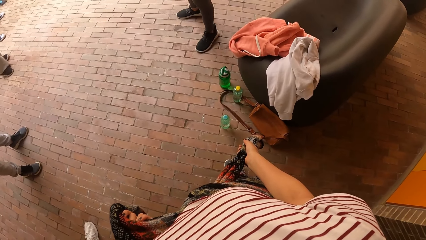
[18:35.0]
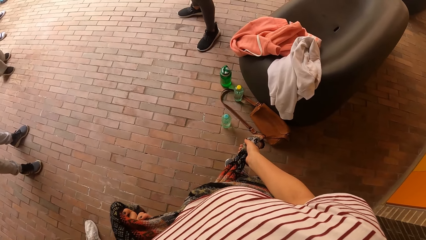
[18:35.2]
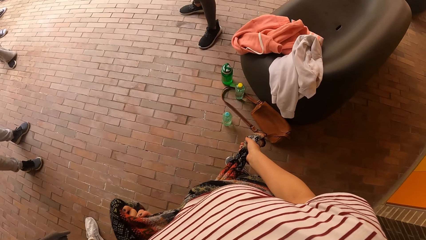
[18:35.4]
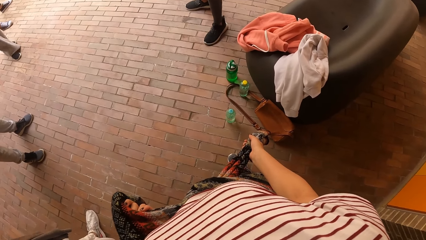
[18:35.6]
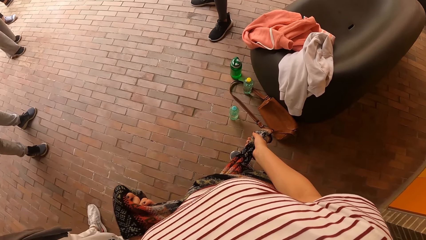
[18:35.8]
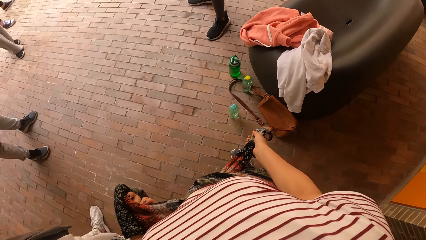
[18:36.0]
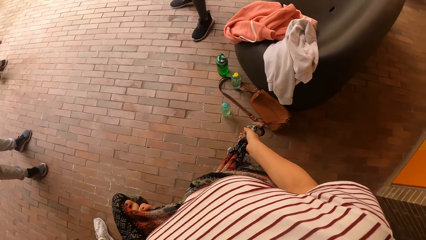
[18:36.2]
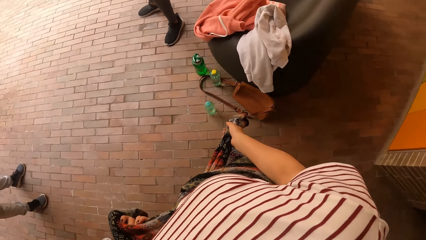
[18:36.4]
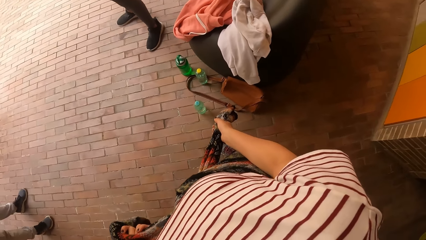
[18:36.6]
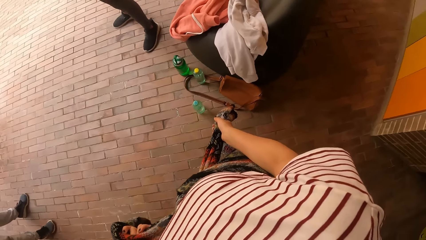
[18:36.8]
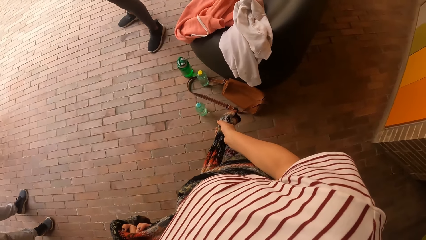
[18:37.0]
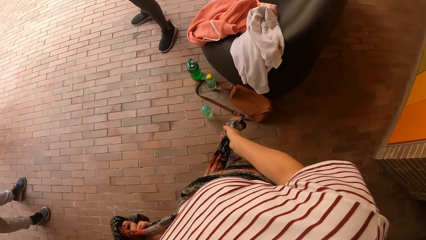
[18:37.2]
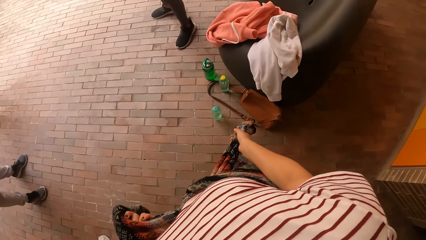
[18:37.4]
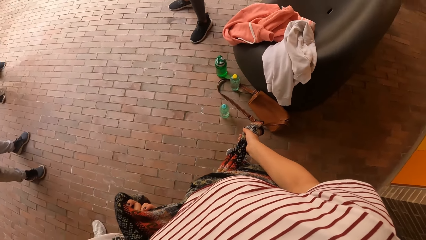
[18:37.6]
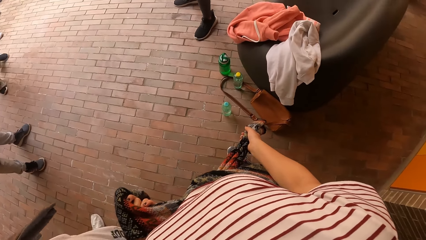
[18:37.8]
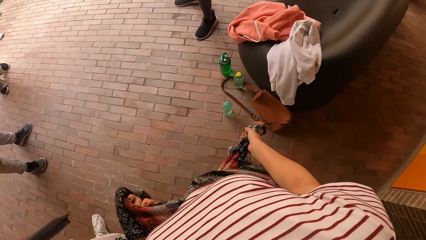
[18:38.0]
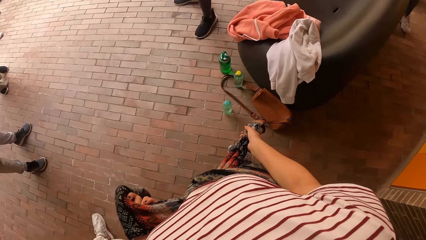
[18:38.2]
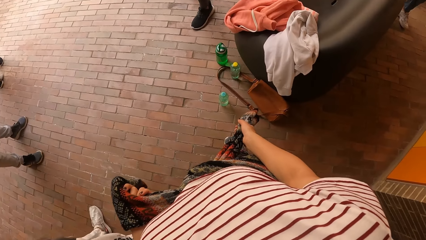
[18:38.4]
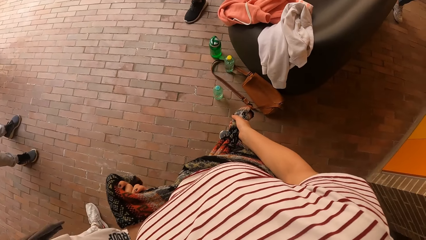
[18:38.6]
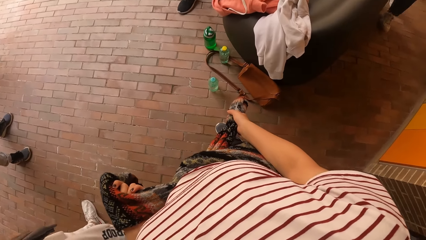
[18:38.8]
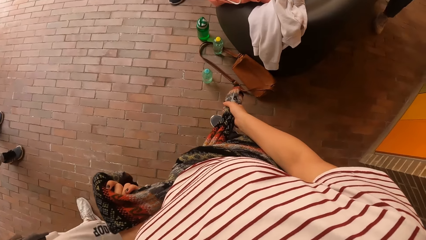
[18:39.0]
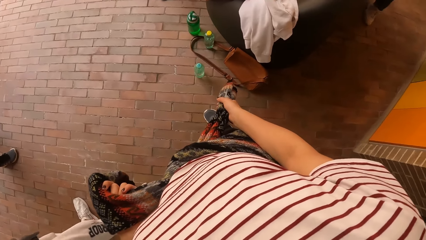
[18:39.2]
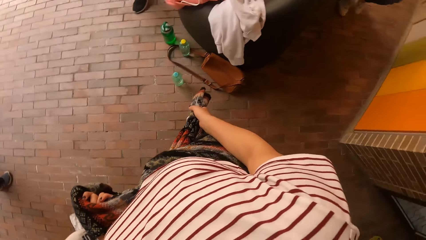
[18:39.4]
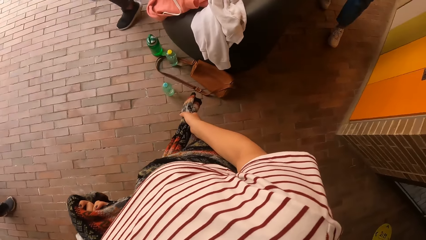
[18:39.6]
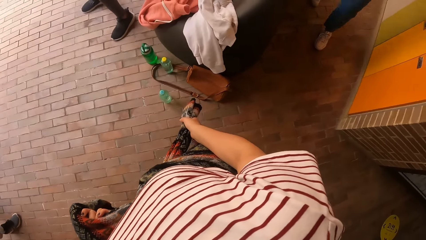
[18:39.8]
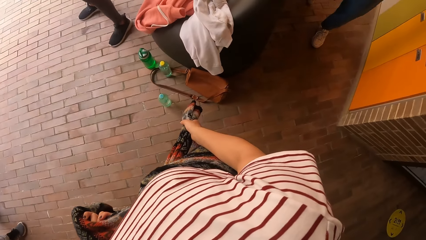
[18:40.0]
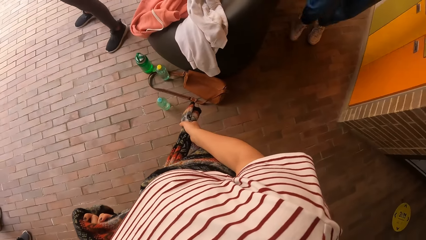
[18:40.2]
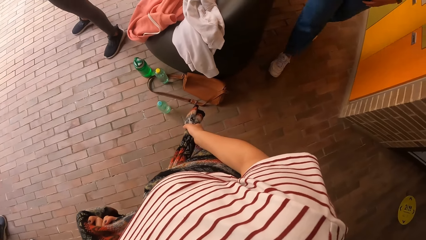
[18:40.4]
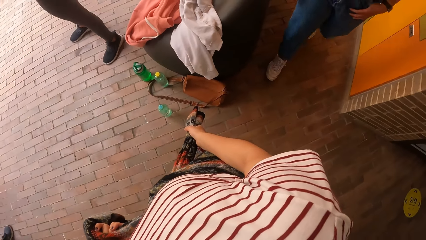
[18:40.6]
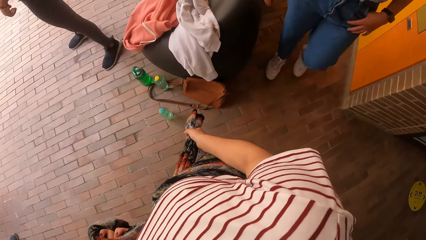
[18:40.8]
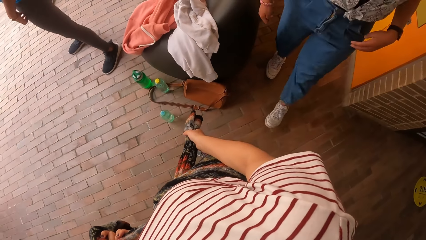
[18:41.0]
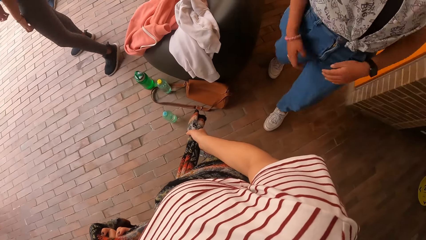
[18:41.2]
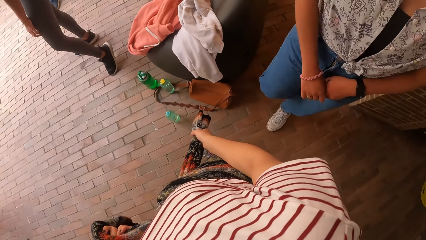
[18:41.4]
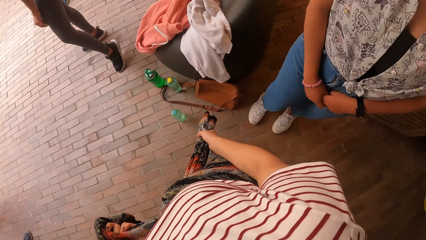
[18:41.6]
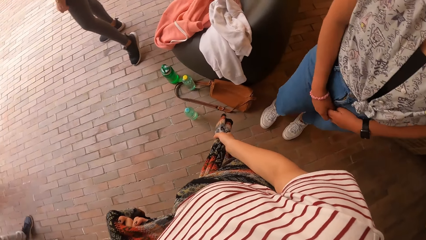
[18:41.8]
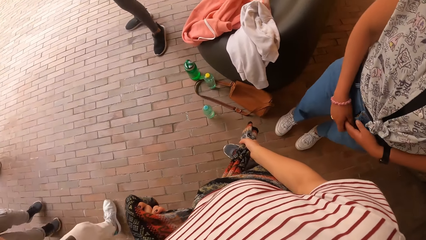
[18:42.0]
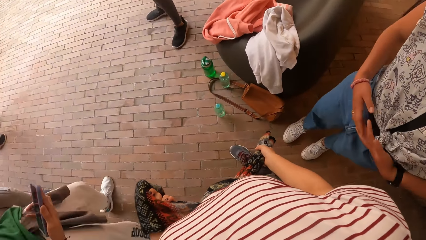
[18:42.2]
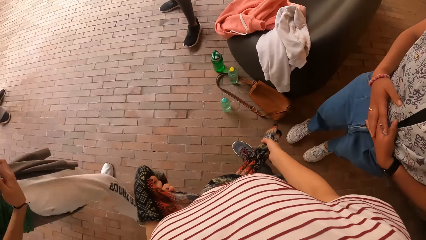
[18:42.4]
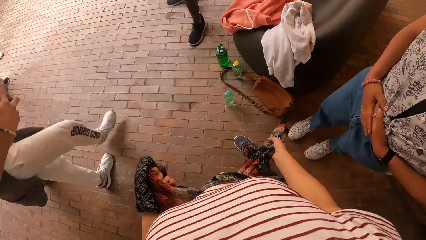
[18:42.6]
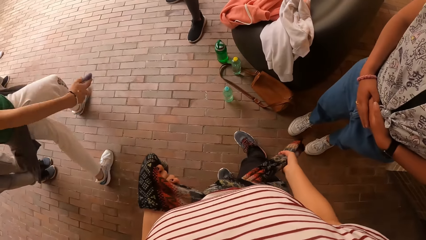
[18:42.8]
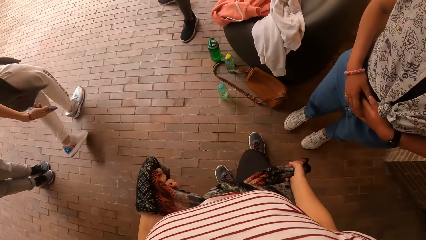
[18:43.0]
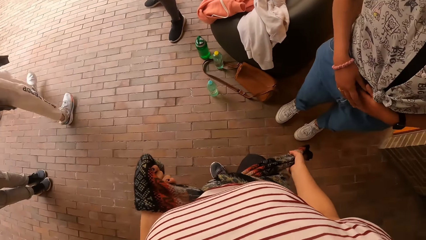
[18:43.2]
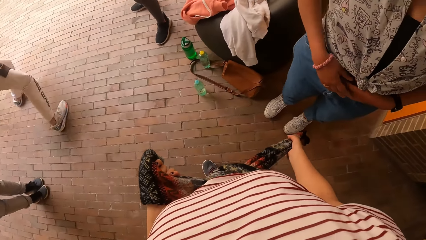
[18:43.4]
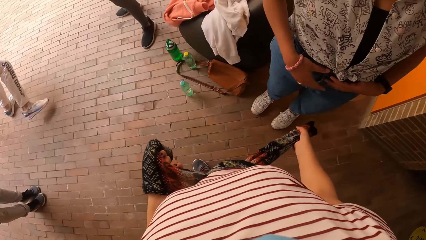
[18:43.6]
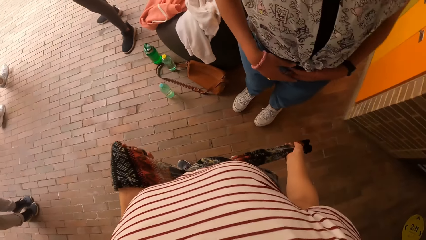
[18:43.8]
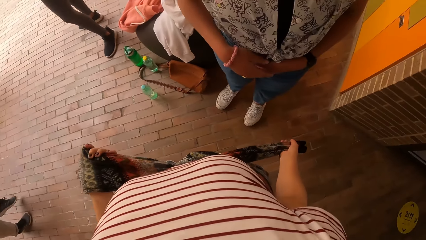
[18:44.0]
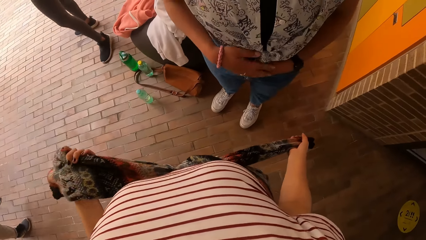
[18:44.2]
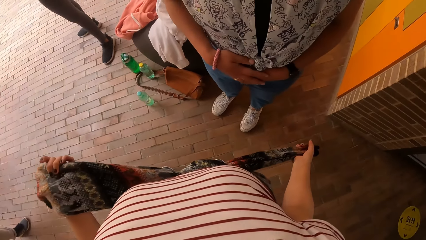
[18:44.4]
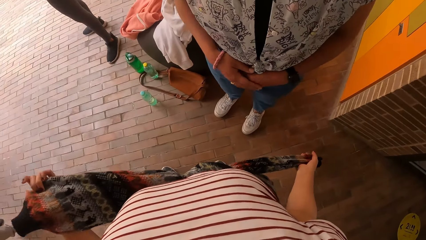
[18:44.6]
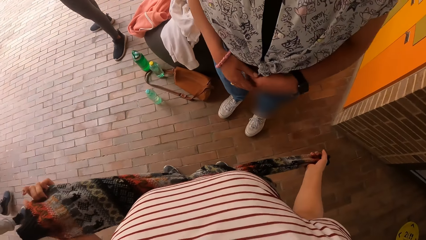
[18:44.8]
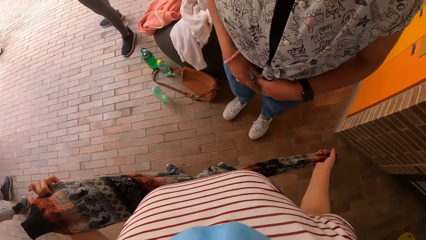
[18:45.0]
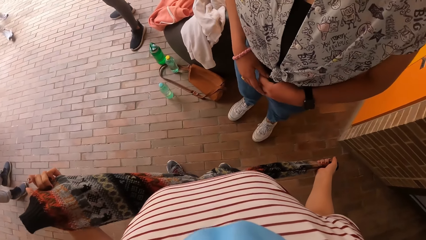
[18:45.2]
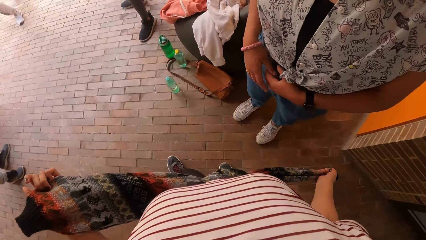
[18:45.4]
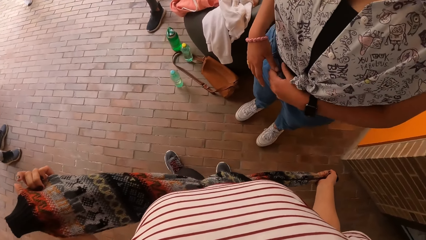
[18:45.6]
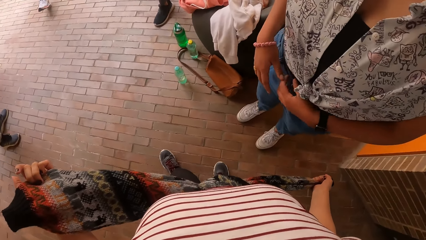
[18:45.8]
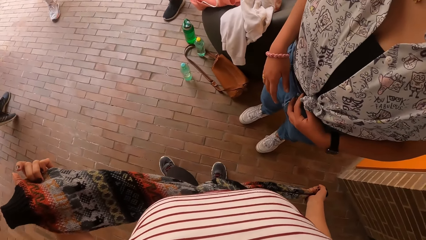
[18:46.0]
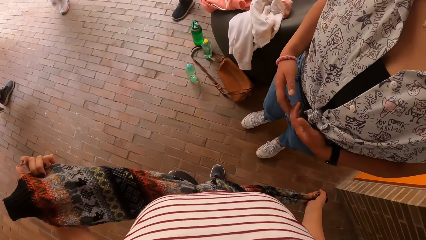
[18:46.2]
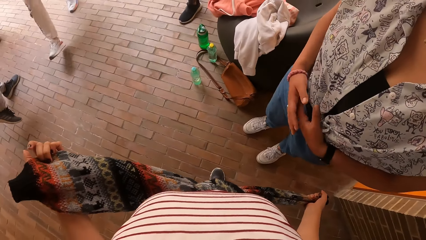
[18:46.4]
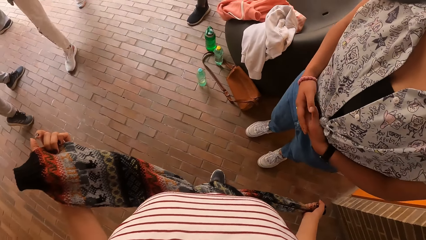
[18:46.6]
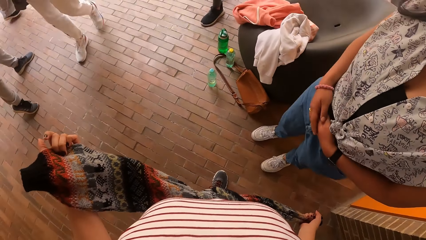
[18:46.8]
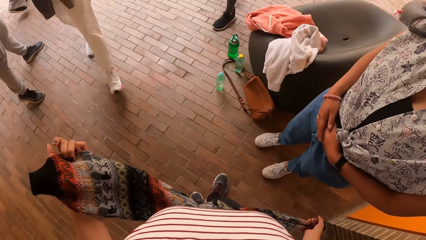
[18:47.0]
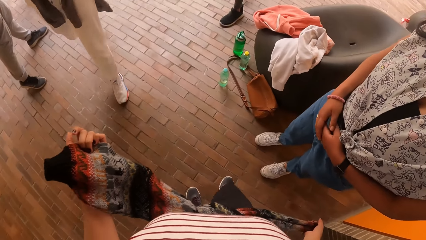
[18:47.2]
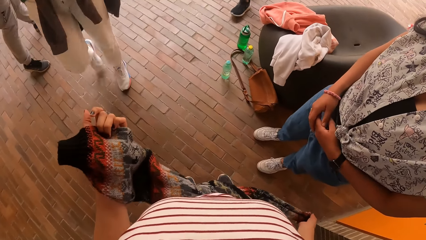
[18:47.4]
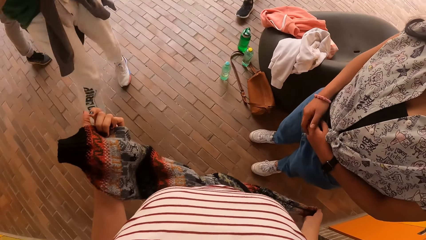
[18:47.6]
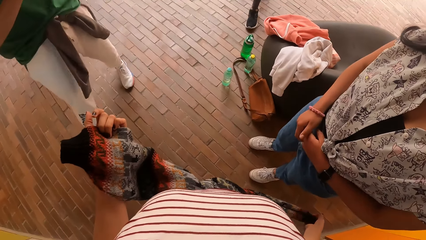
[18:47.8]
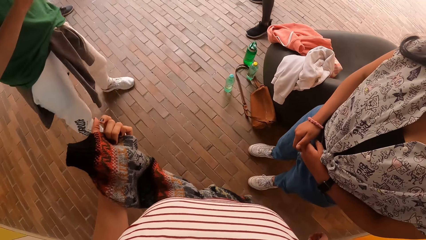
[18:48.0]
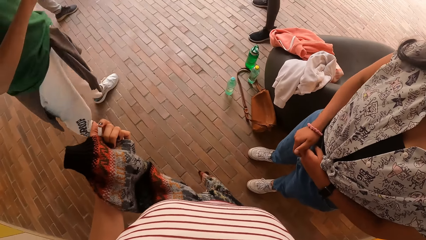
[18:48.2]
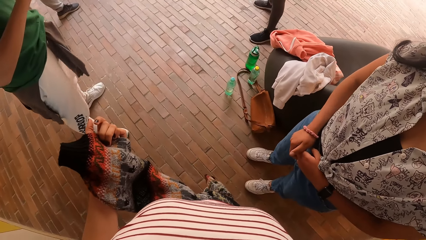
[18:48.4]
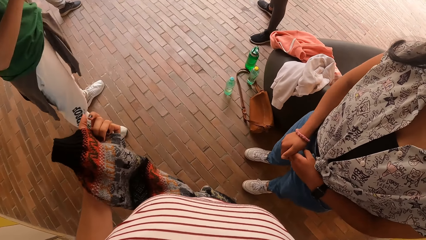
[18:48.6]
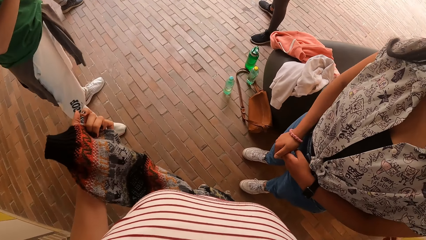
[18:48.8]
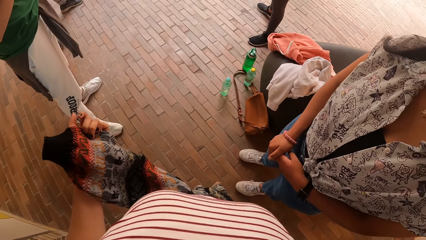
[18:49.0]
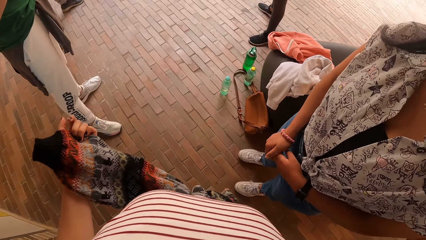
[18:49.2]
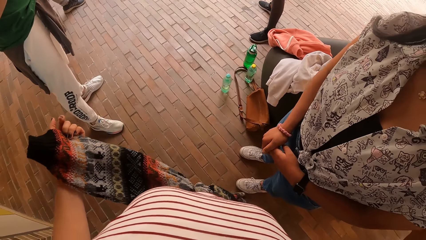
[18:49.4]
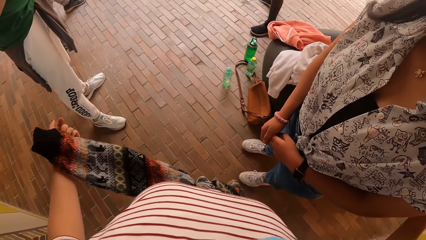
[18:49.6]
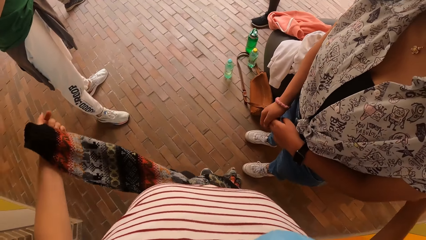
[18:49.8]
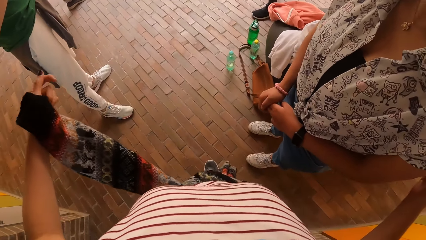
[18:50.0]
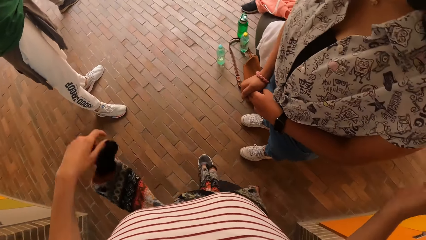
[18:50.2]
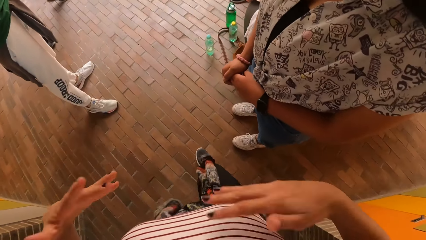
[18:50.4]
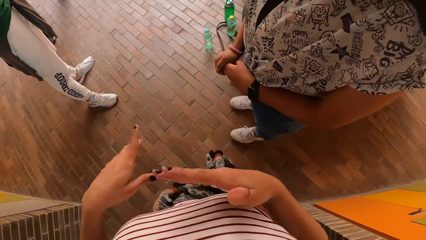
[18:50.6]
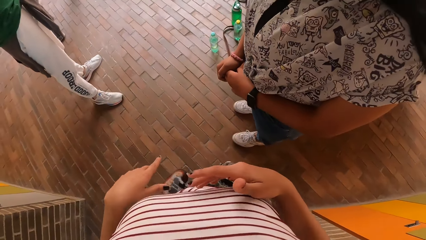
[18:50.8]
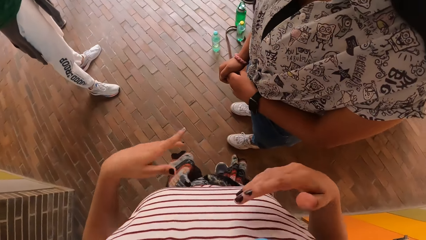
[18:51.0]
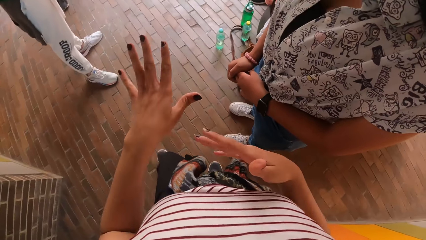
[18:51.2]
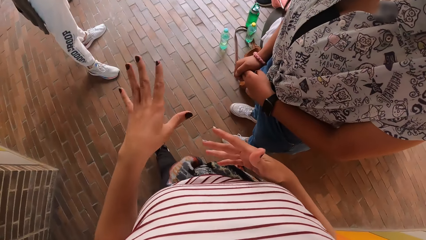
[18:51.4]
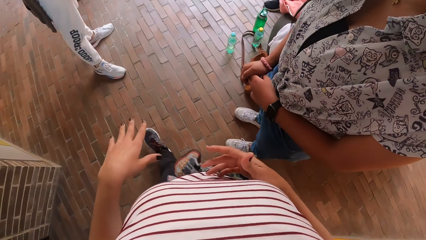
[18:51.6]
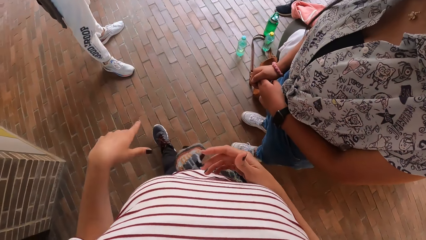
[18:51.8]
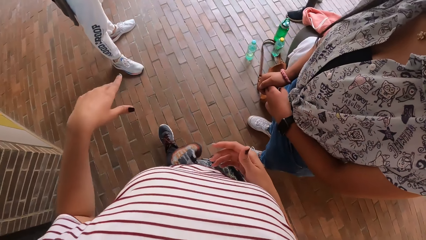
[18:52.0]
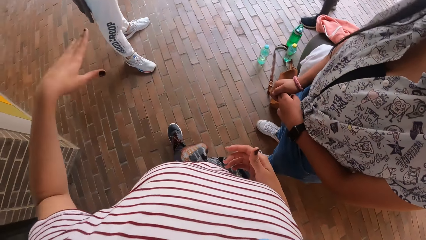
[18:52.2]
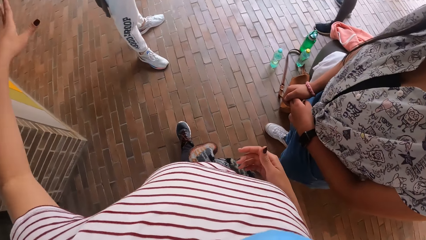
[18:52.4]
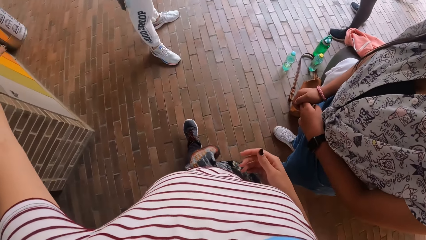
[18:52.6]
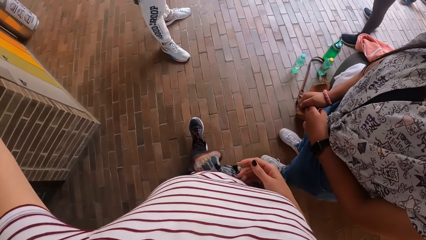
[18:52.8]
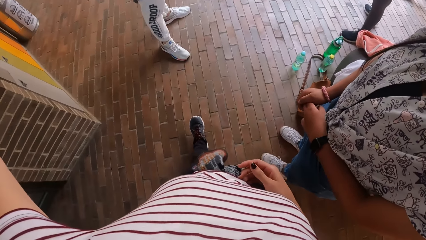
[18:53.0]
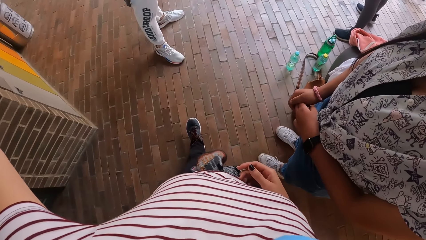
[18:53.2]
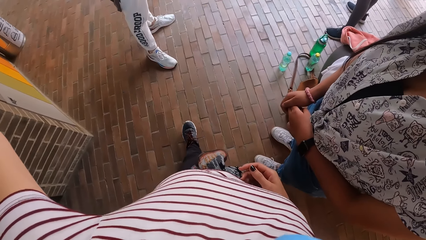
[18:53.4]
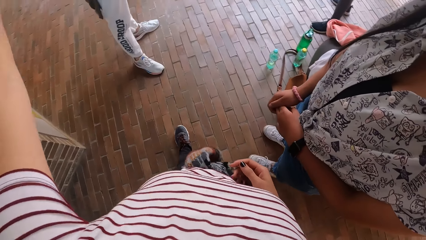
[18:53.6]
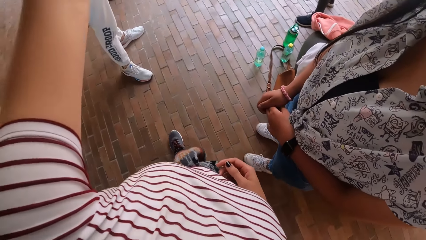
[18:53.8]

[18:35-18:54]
The camera wearer holds the sweater. They interact with a woman. They use gestures.
